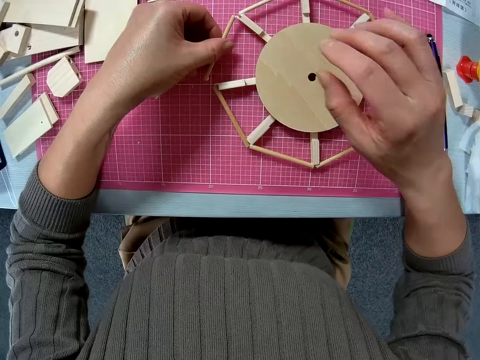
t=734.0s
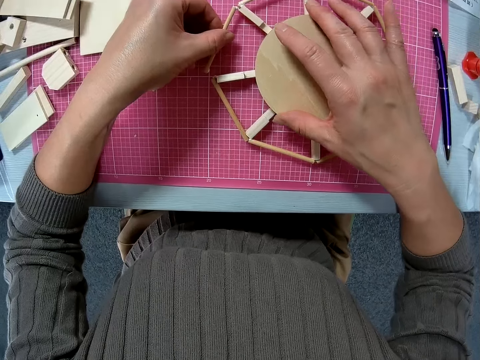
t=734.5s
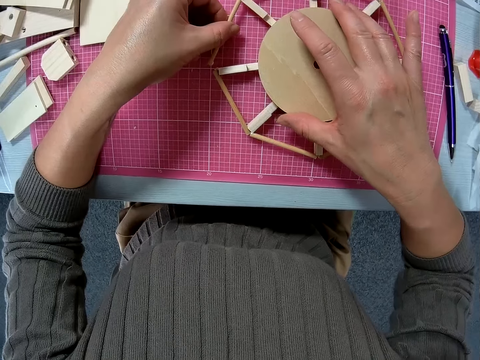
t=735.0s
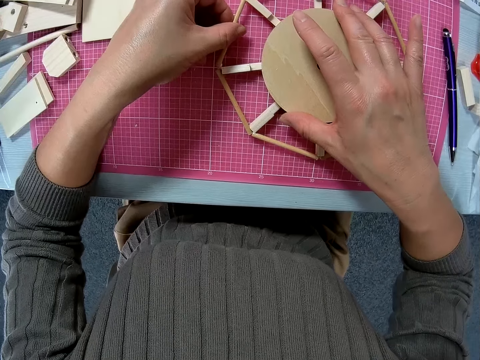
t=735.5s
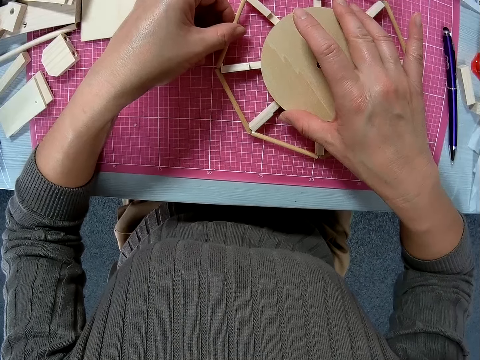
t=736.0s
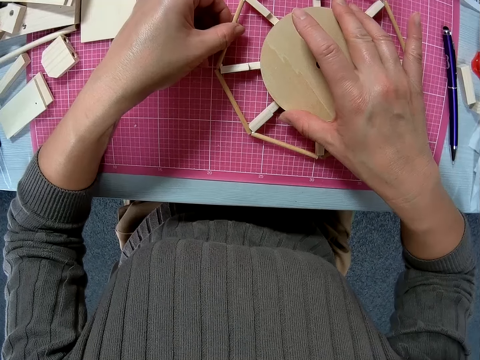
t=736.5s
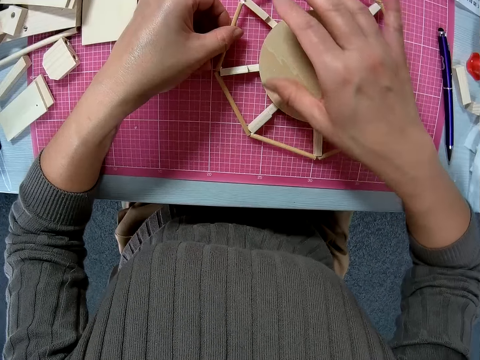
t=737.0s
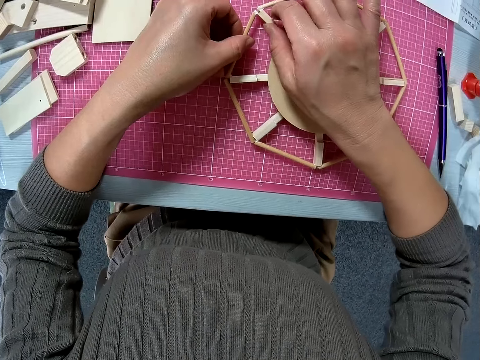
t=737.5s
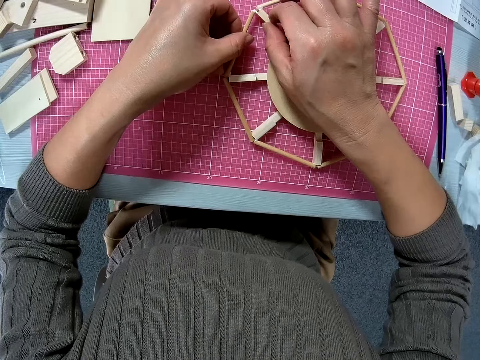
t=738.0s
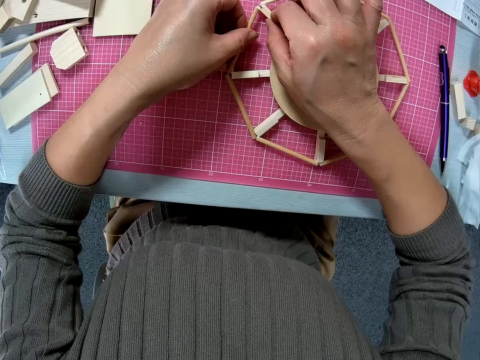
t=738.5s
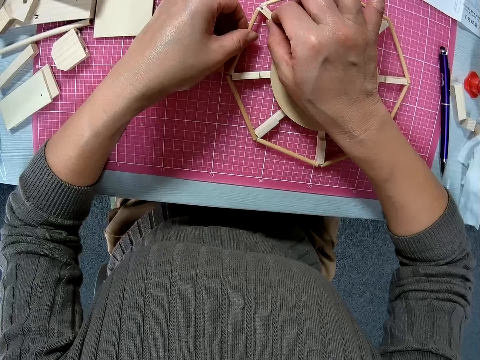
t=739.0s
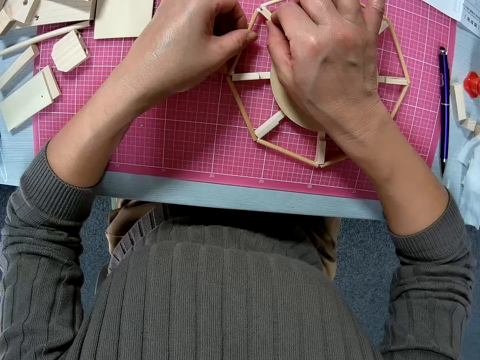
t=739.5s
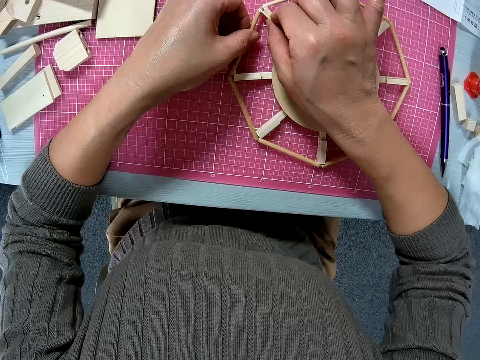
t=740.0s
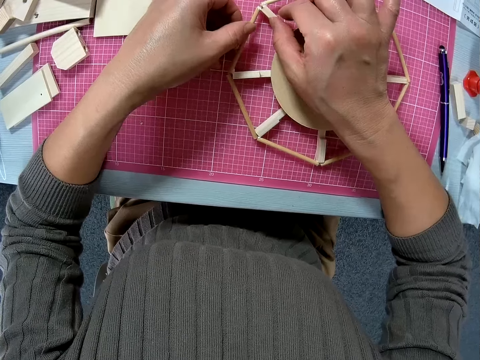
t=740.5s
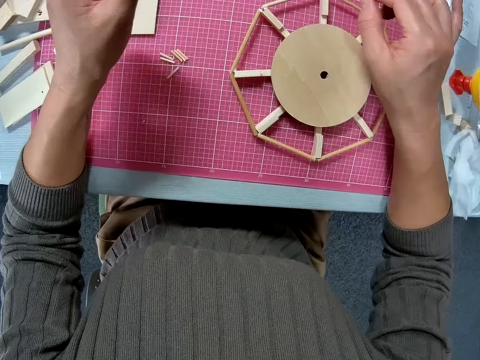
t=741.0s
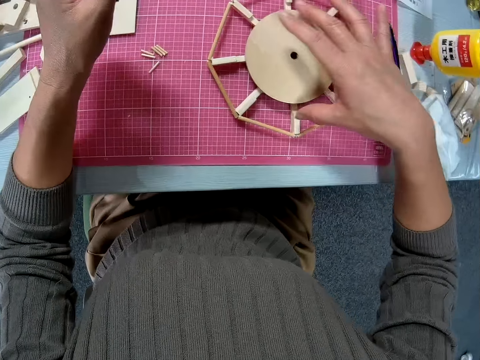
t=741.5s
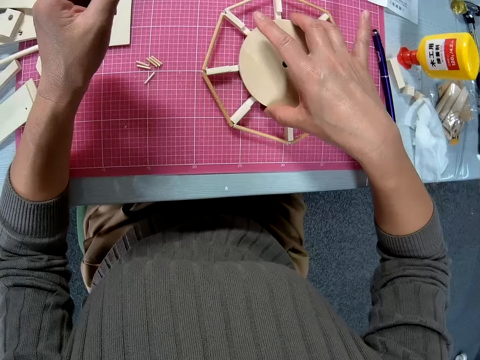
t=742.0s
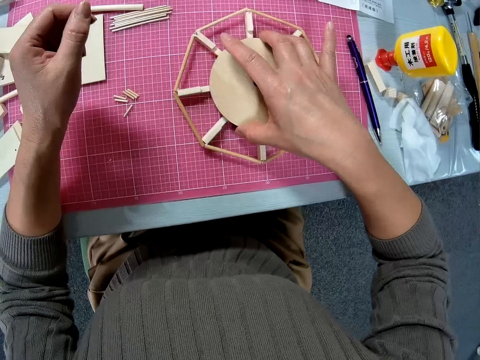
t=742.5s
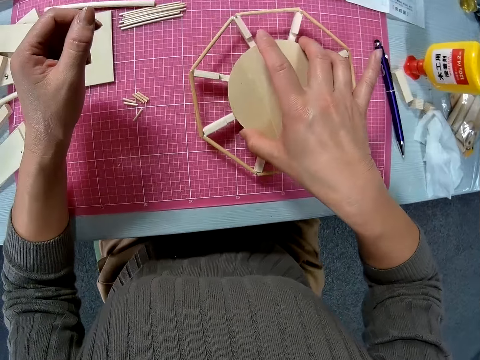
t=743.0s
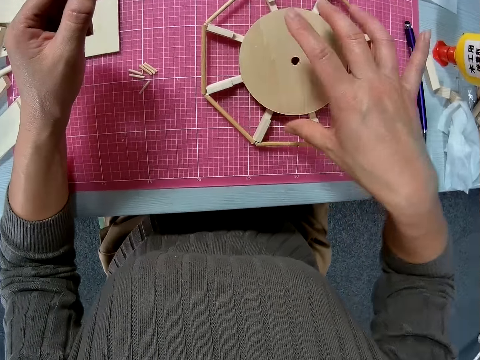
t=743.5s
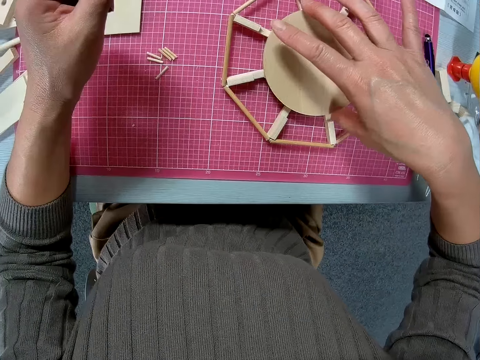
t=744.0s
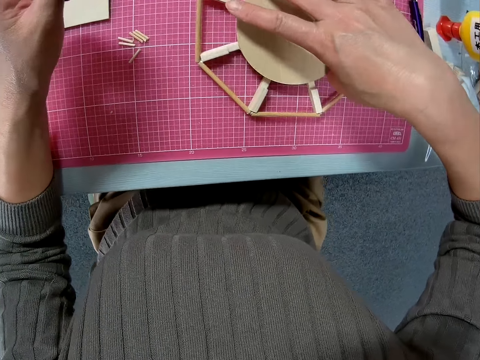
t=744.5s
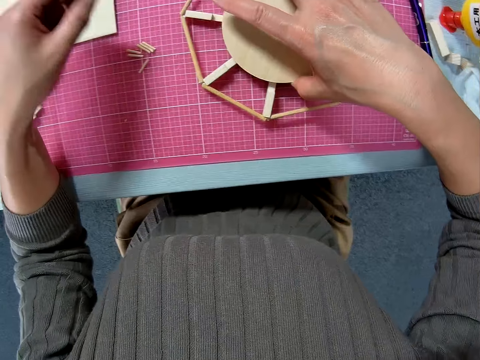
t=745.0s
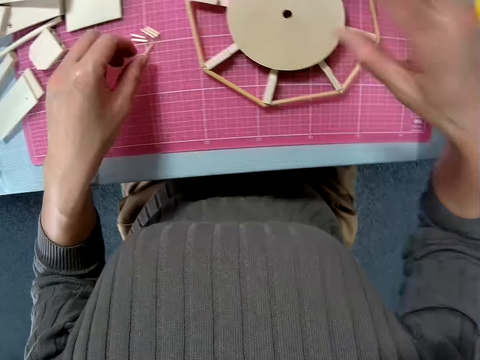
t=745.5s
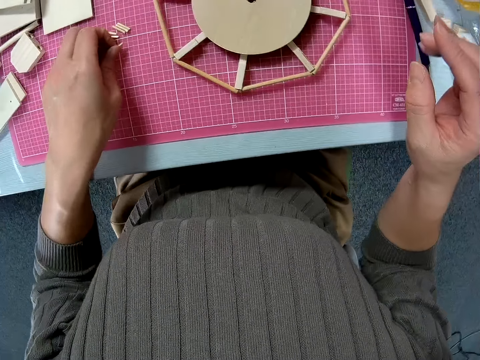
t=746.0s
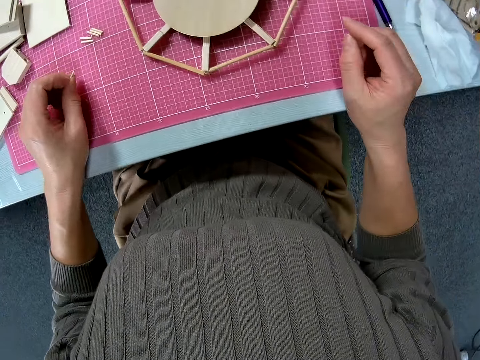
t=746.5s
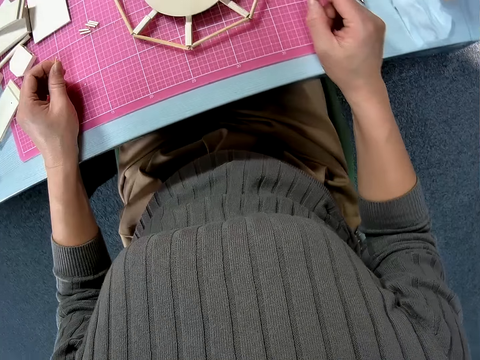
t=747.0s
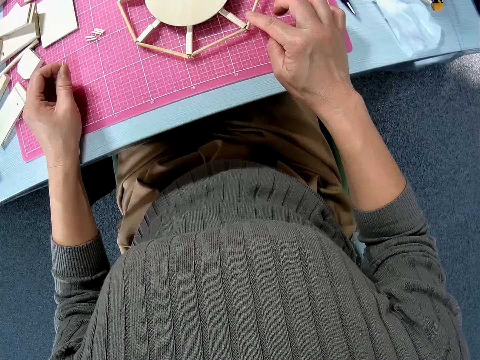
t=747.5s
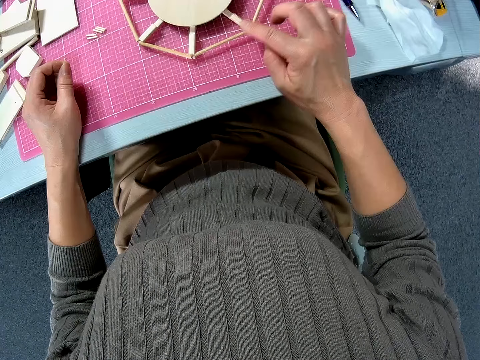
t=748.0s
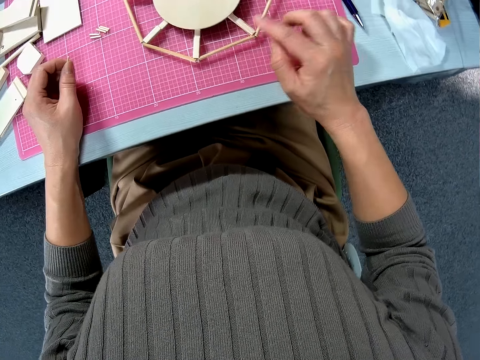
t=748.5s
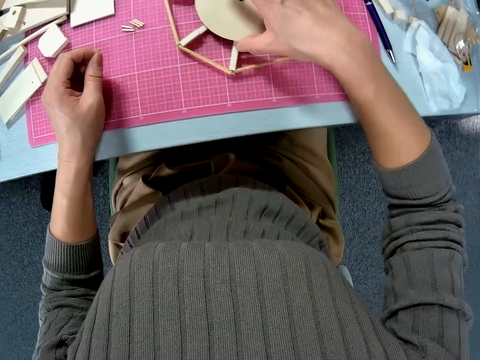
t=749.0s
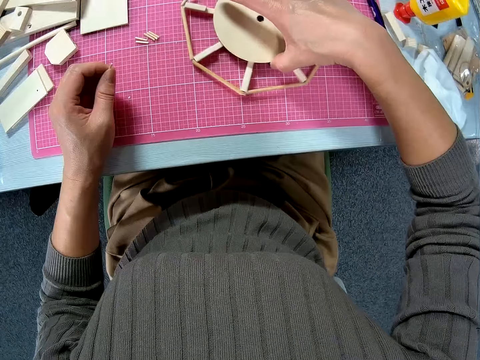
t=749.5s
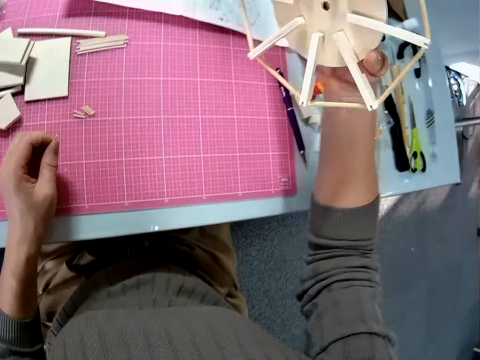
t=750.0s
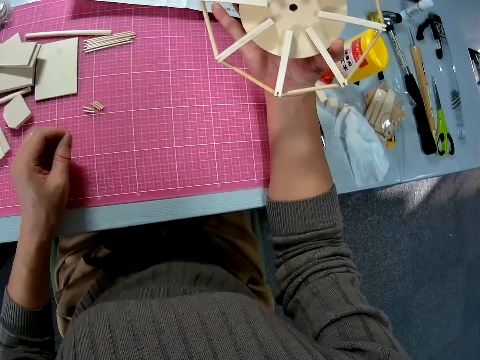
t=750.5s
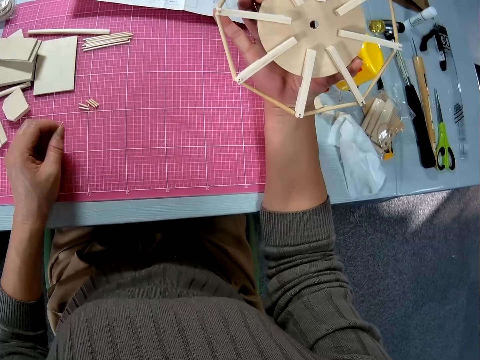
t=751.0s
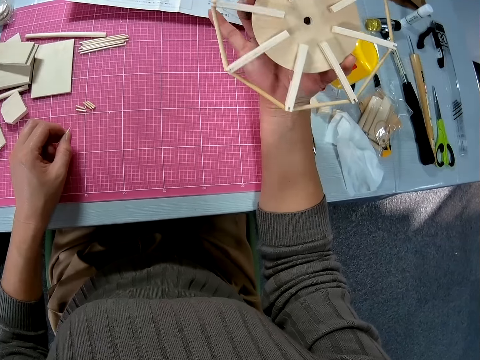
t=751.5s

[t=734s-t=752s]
The camera wearer moves her hand towards her. She places her hand on the wooden Ferris wheel model. She sticks the piece of wood onto the wooden Ferris wheel model on the table. She moves her hand forwards. She sticks the piece of wood onto the wooden Ferris wheel model. She lets go of the wooden Ferris wheel model. She places her hand on the wooden Ferris wheel model and rotates the wooden Ferris wheel model with her hand. She adjusts the woodwork or wooden Ferris wheel model on the table. She lets go of the wooden Ferris wheel model, moves her hand towards the cutting mat and moves her hand backwards. She picks up a piece of wood from the table. She places her hands on the edge of the table. She places her finger on the wooden Ferris wheel model. She adjusts the woodwork on the table. She moves her hand forwards. She holds the wooden Ferris wheel model with her hand. She lifts up the wooden Ferris wheel model from the table. She turns the wooden Ferris wheel model.

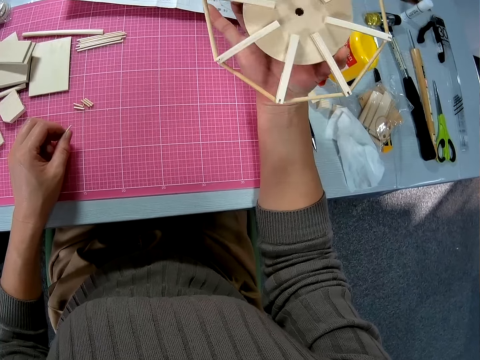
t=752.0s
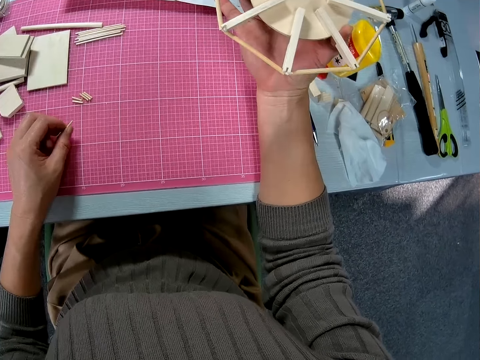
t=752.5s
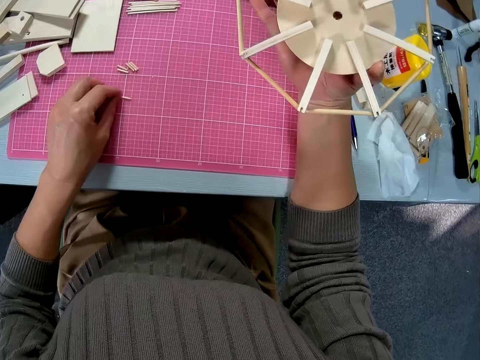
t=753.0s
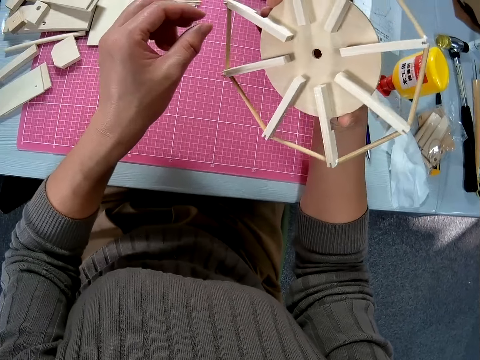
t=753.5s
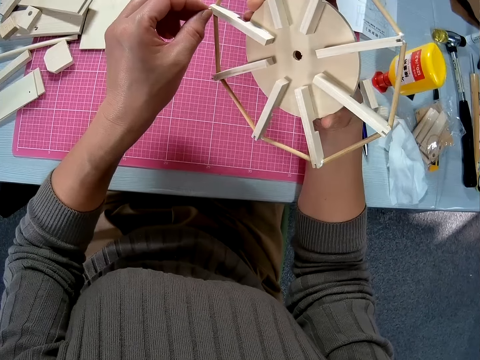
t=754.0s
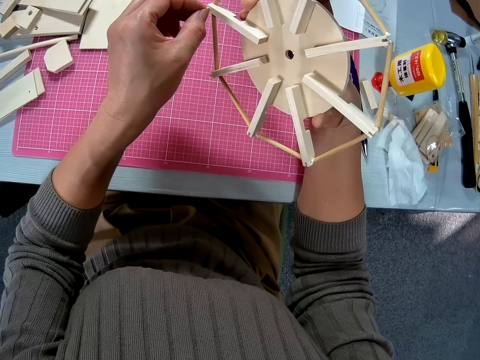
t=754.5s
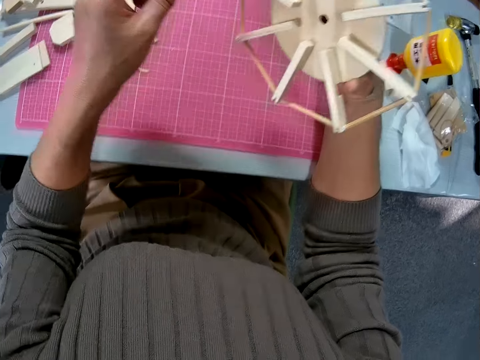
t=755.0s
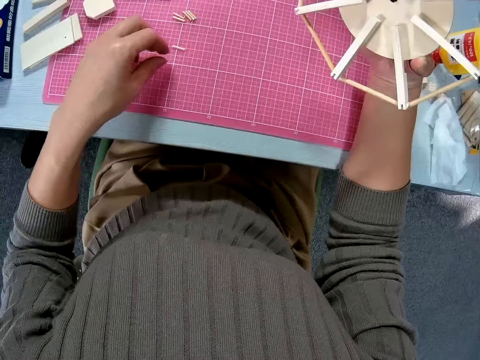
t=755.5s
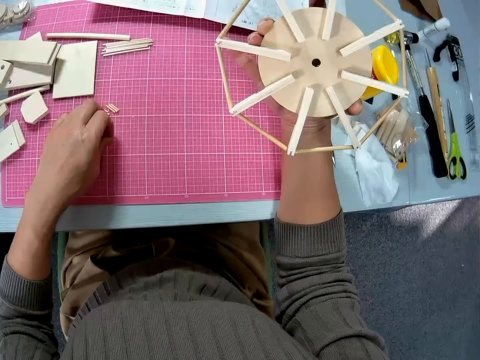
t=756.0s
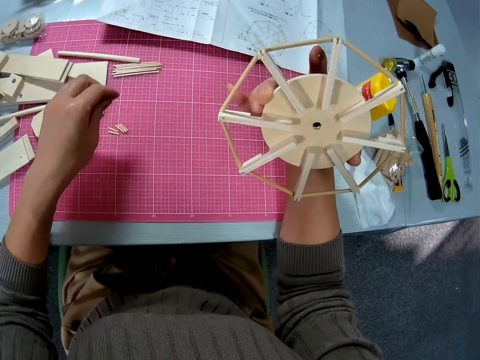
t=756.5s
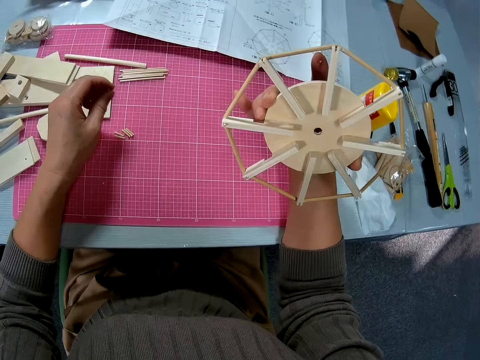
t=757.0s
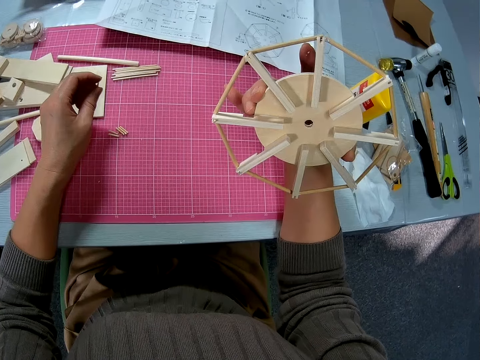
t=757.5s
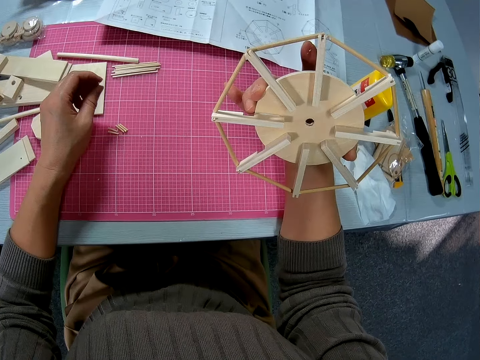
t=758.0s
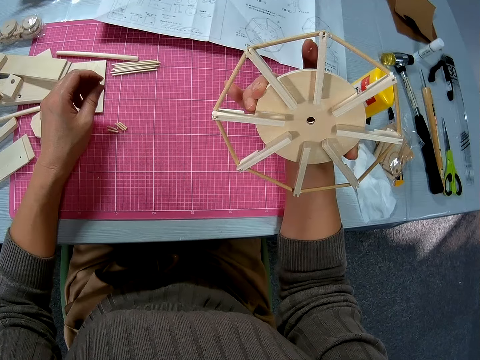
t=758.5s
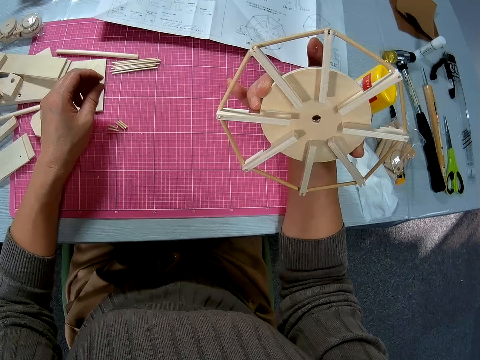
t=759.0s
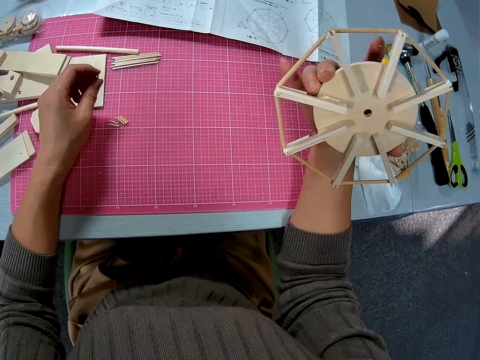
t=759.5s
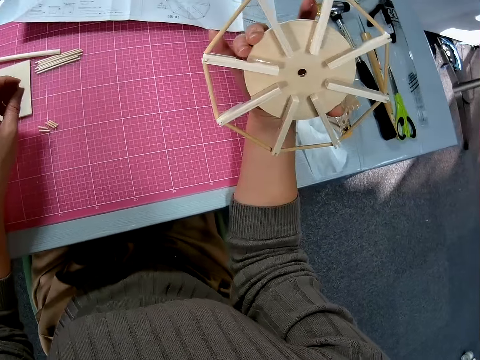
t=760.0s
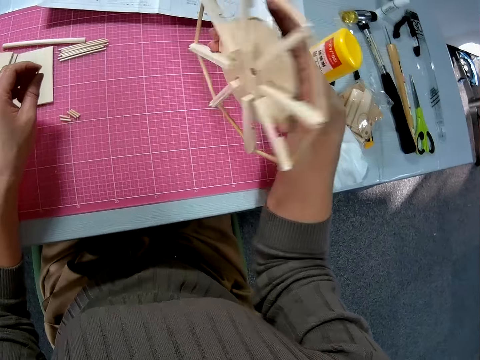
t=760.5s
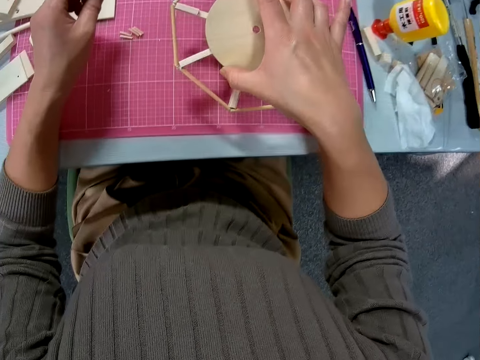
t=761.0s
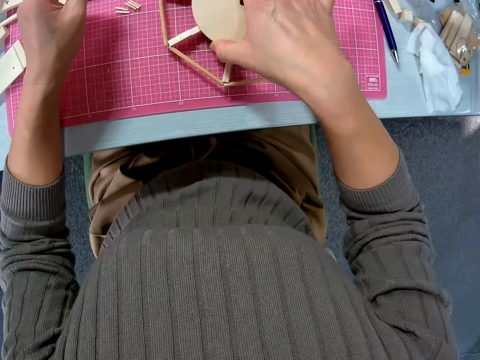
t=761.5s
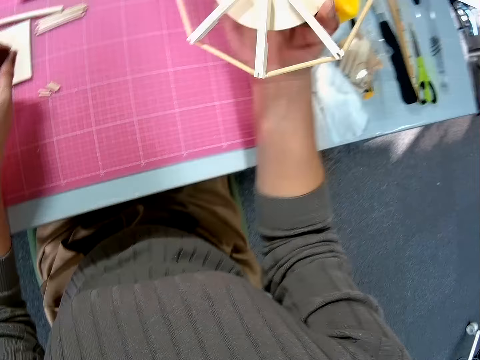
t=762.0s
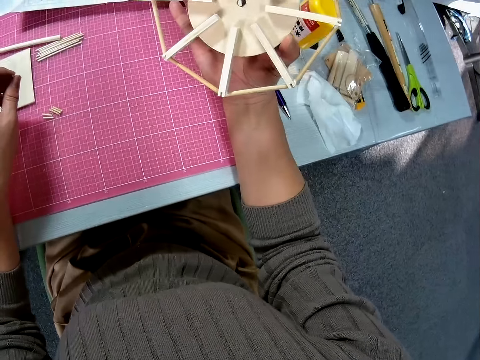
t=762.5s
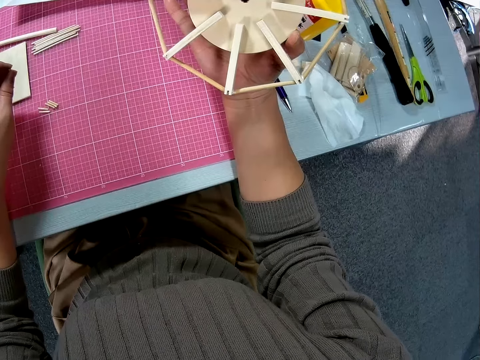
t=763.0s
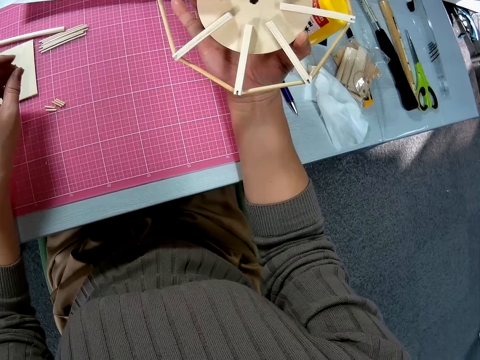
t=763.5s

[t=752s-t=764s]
The camera wearer looks at the wooden Ferris wheel model. They drop the piece of wood on the table. They move their hand towards the wooden Ferris wheel model and pull on a part of the wooden Ferris wheel model with their hand. They adjust the woodwork in their hands. They move their hand towards the cutting mat. They pick up a piece of wood from the table with their hand. They lower their hand towards the cutting mat. They place the wooden Ferris wheel model on the cutting mat. They lift up the wooden Ferris wheel model with their hand and turn the wooden Ferris wheel model. They look at the wooden Ferris wheel model.
